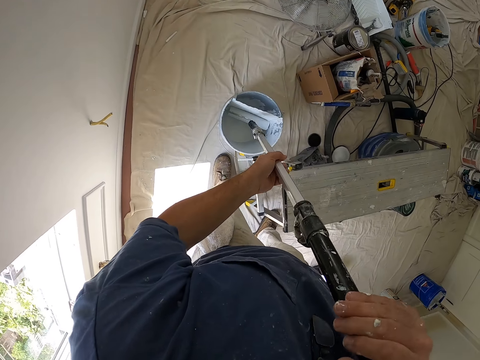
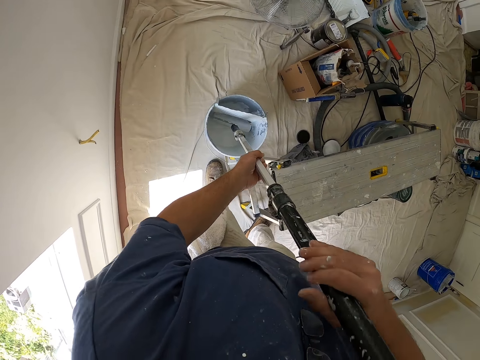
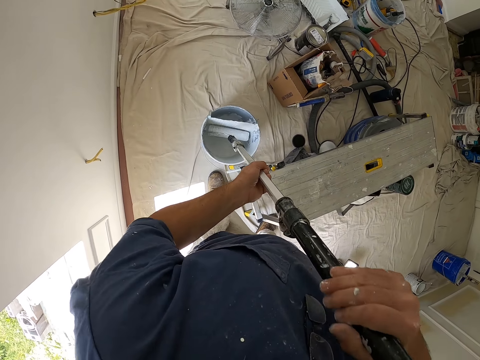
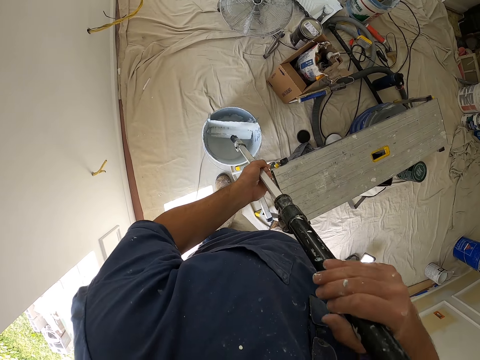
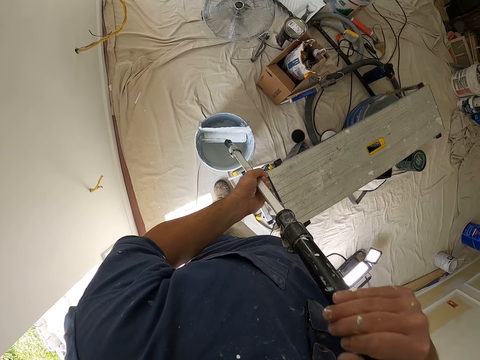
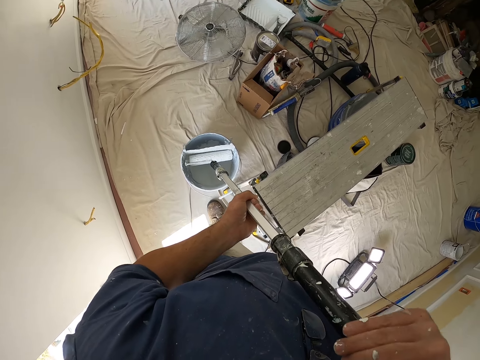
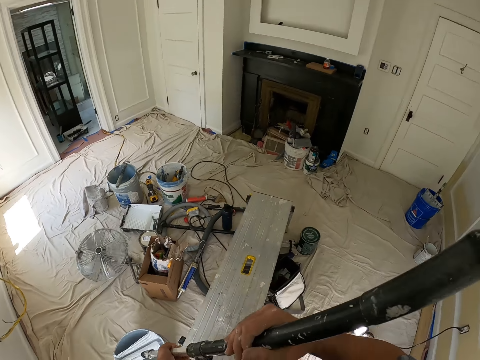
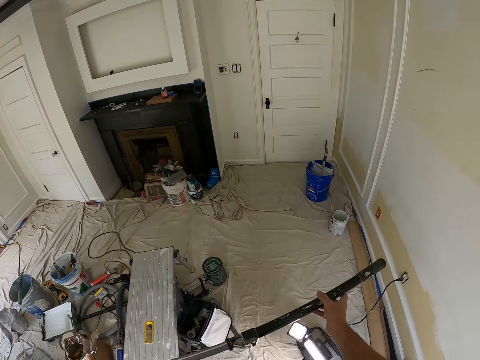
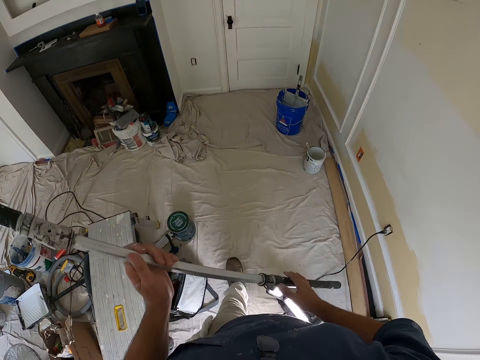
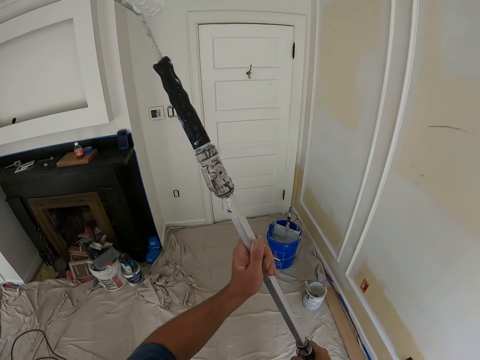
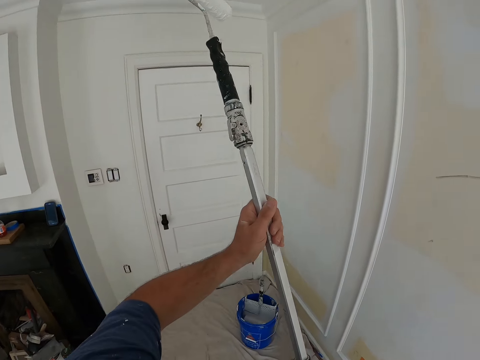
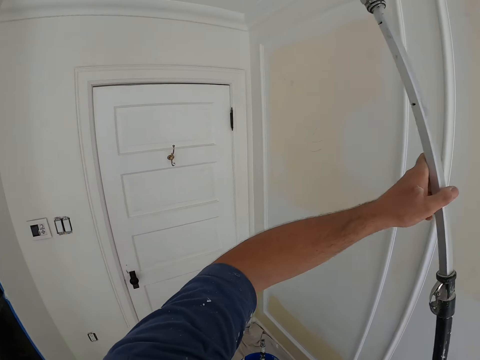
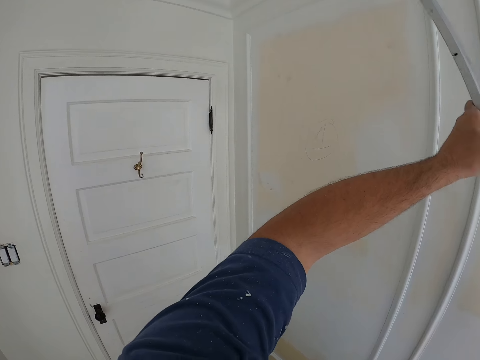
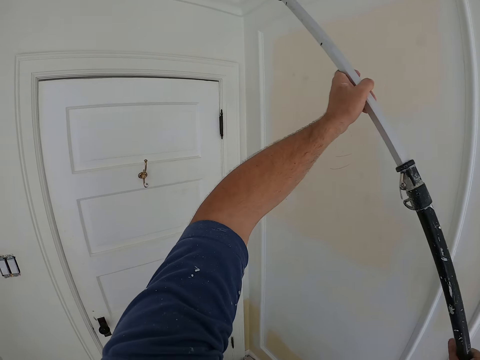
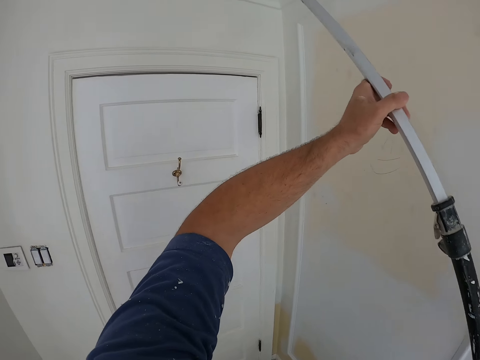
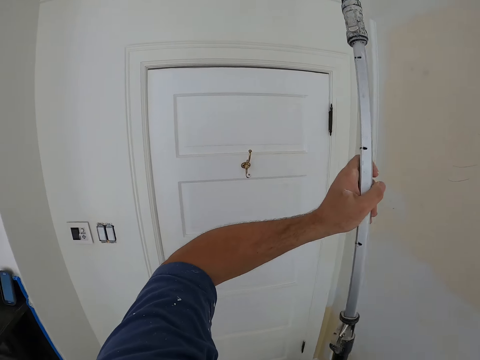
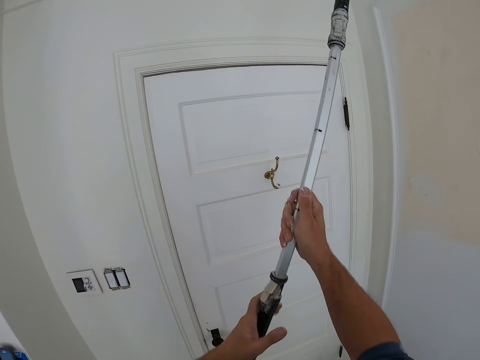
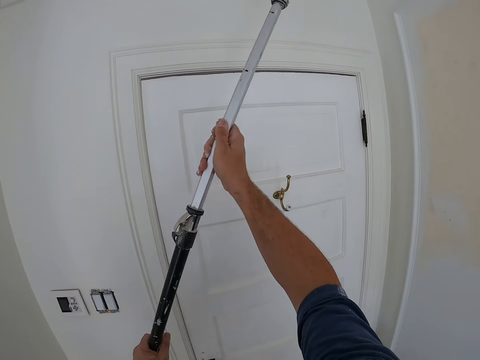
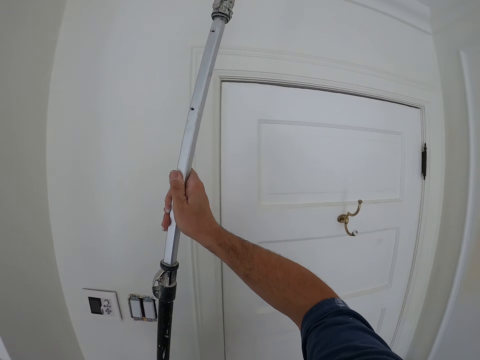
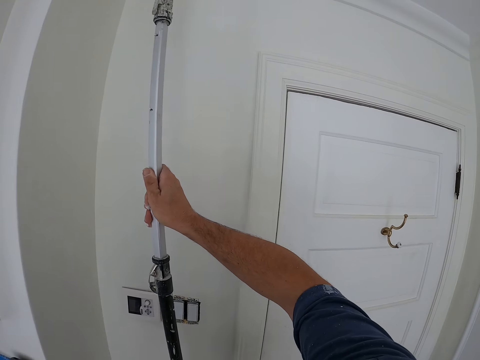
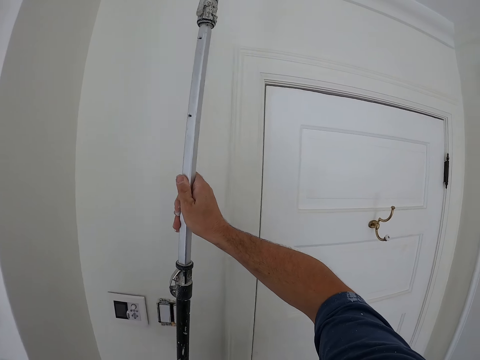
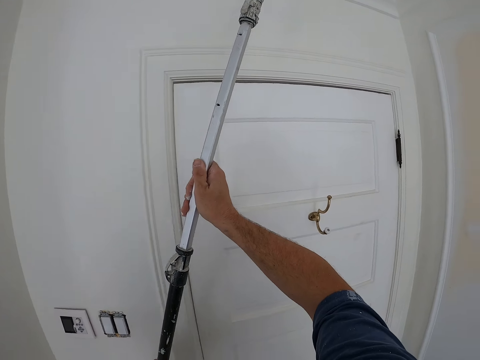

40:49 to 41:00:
The camera wearer scoops up paint with the paint roller from a paint bucket on the floor. They walk a bit. They paint the ceiling with the paint roller.

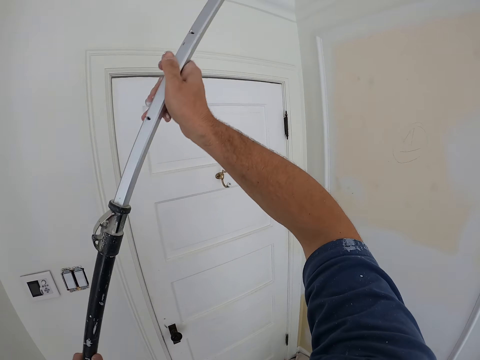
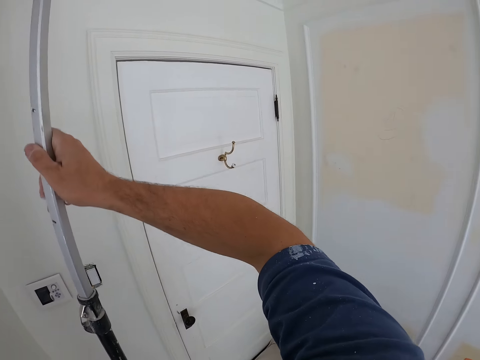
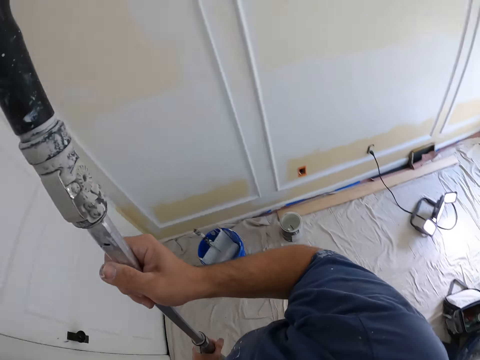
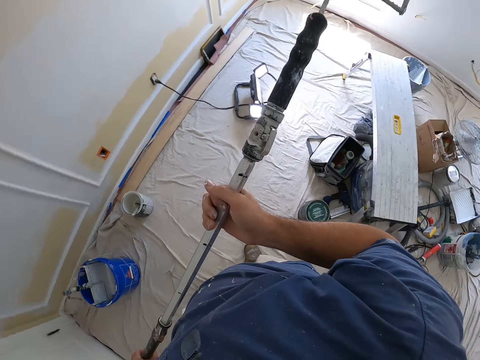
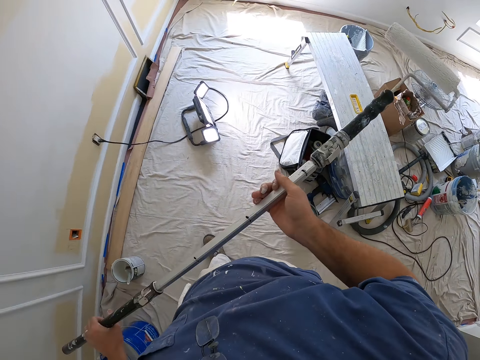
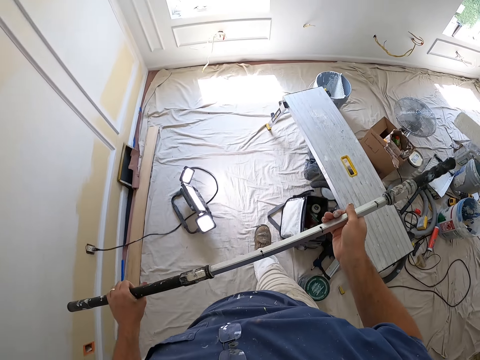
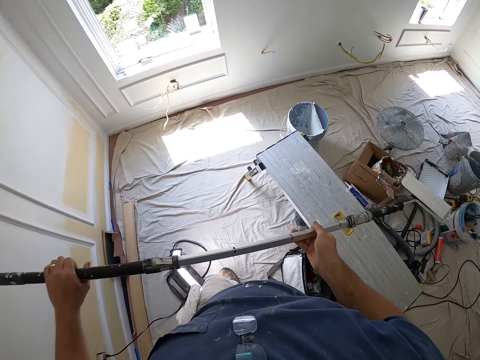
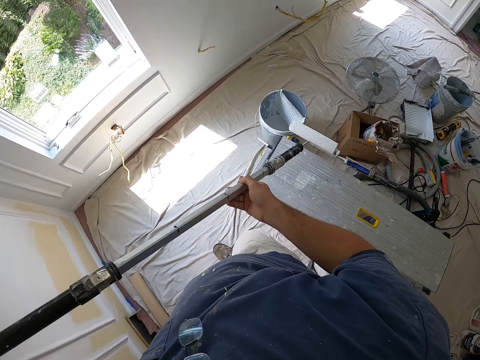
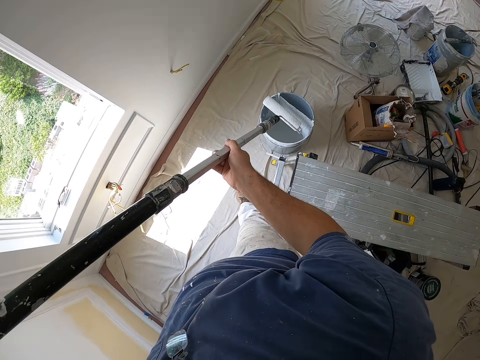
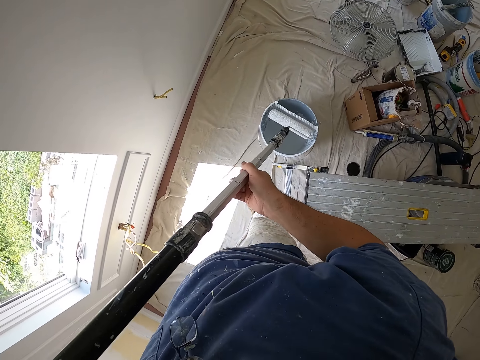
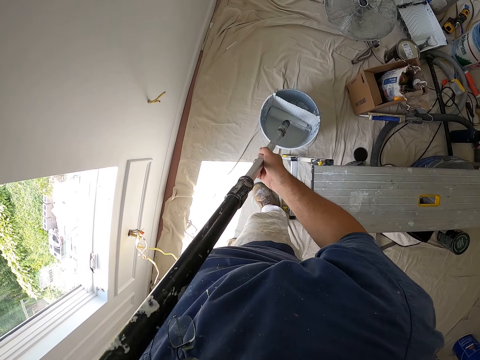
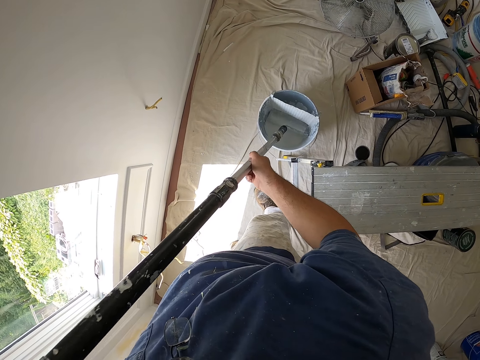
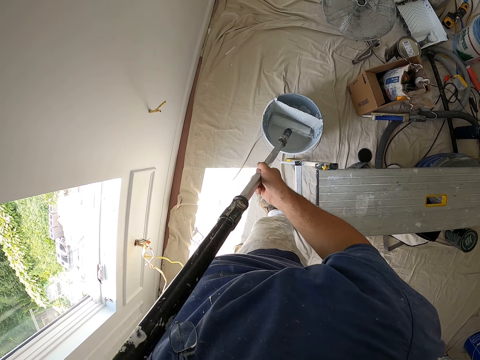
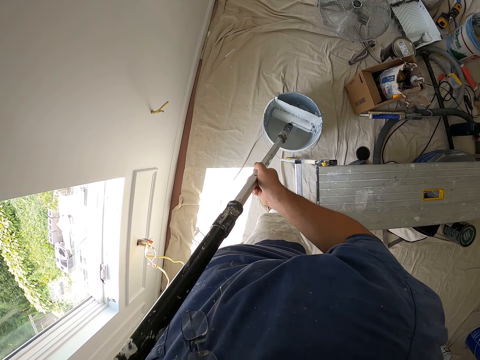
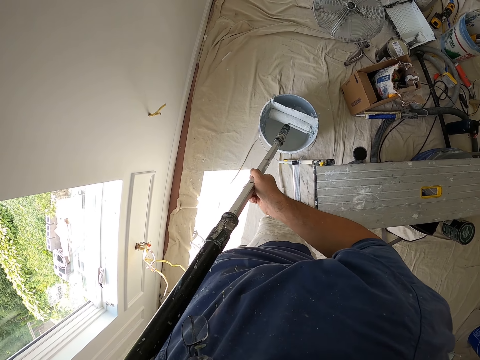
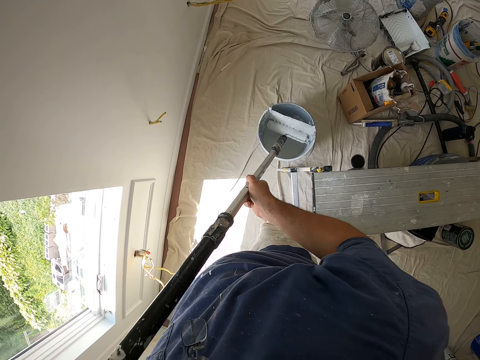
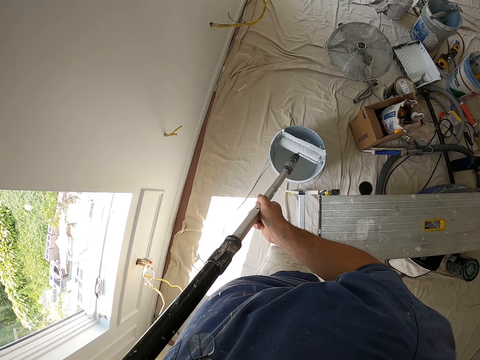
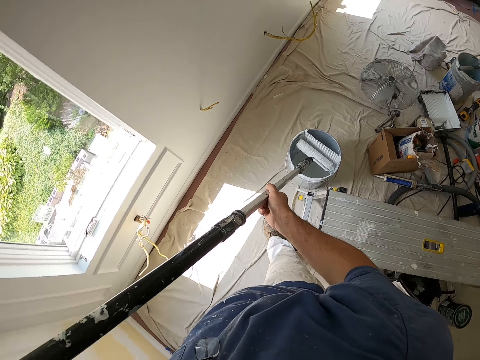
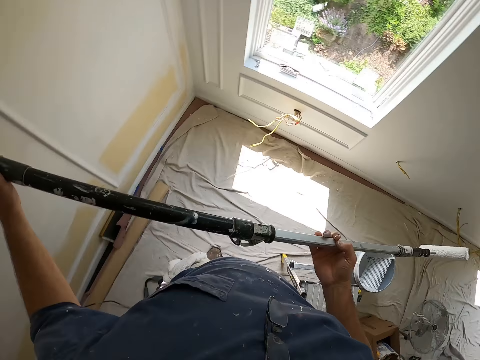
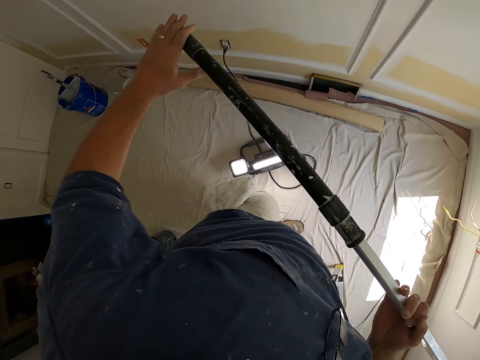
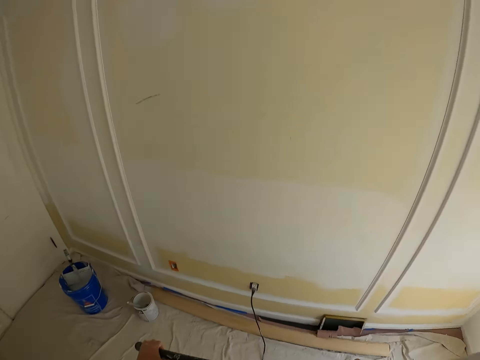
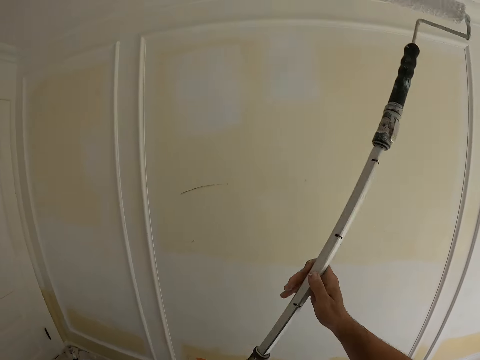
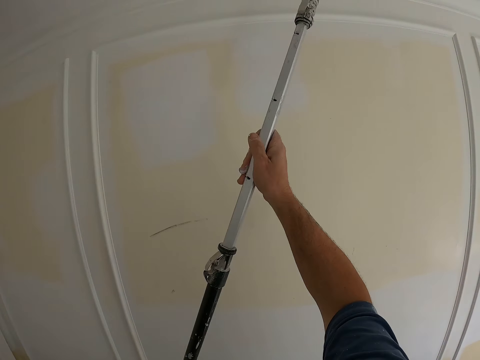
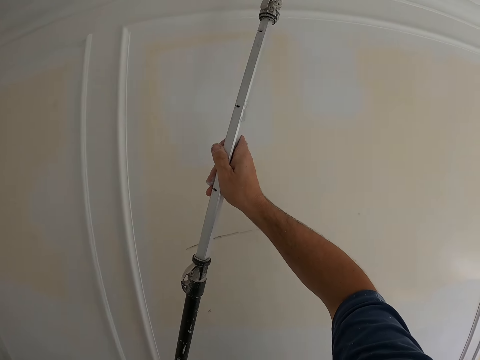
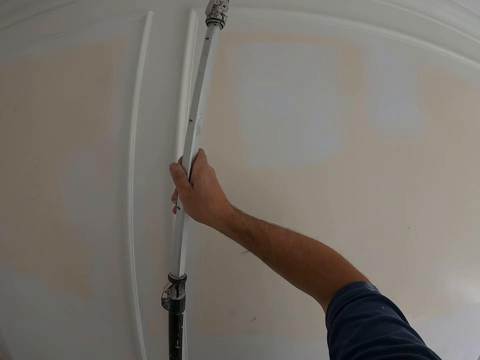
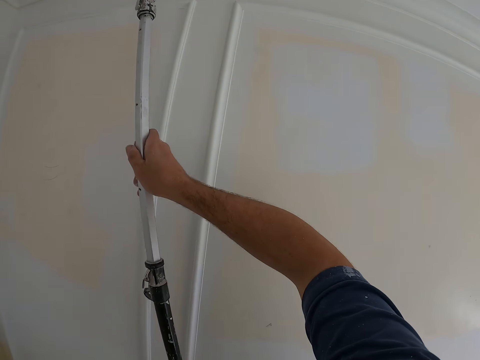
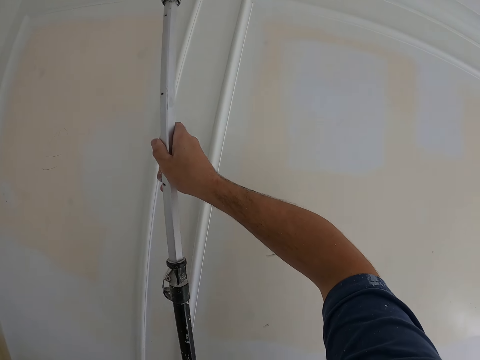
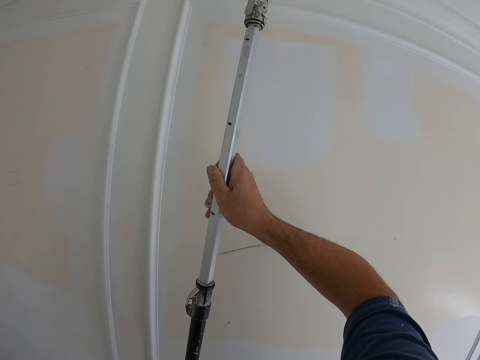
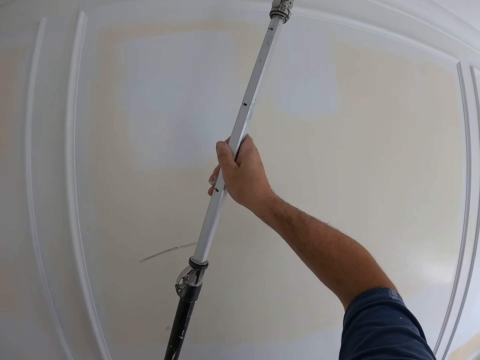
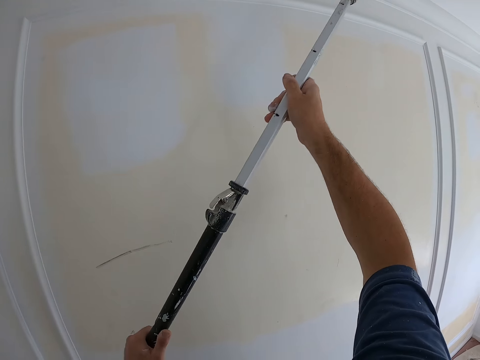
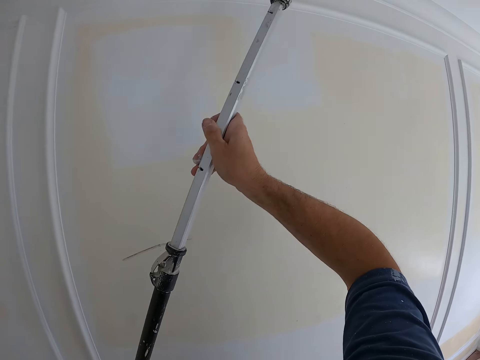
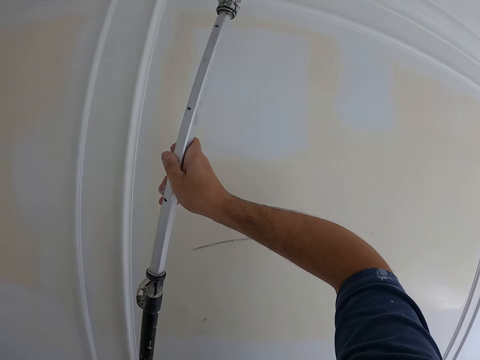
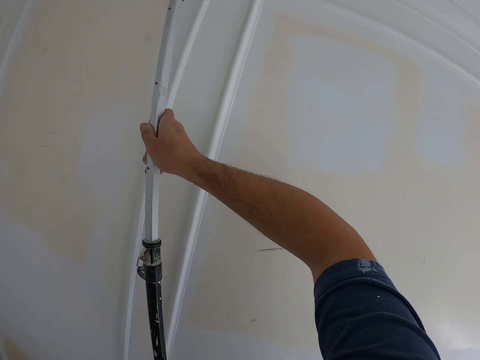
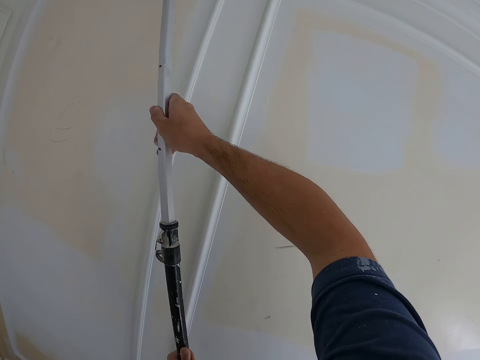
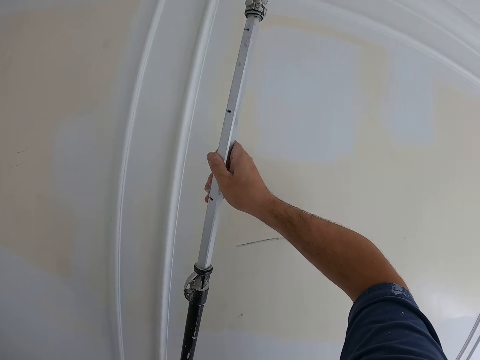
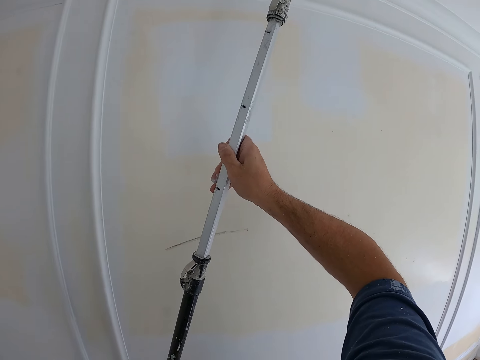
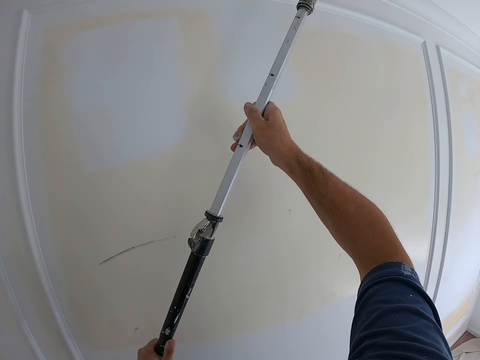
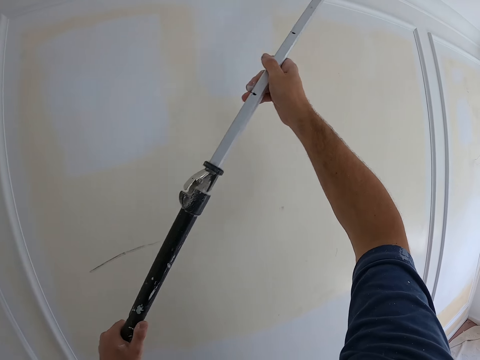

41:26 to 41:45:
The camera wearer walks a bit. They scoop up paint with the paint roller from the paint bucket on the floor. They paint the ceiling with the paint roller.
